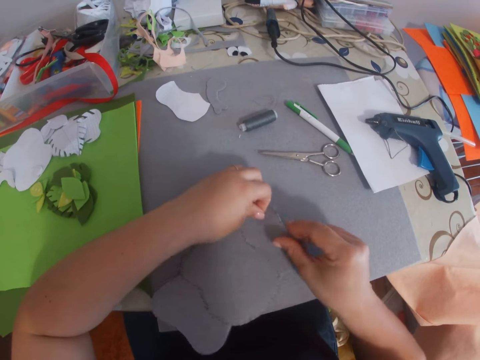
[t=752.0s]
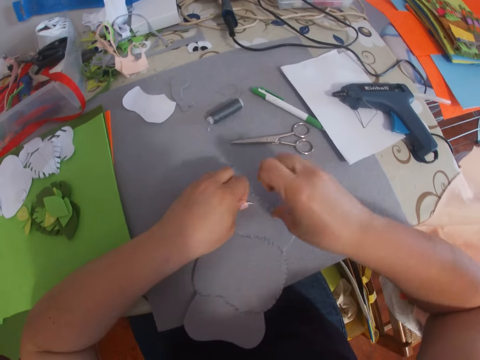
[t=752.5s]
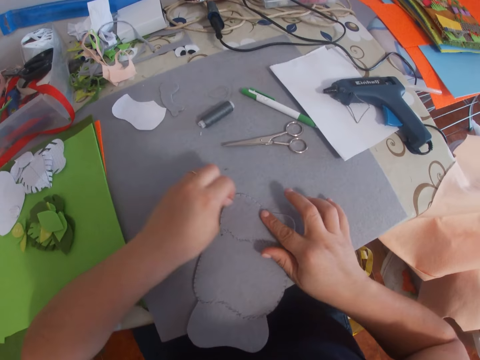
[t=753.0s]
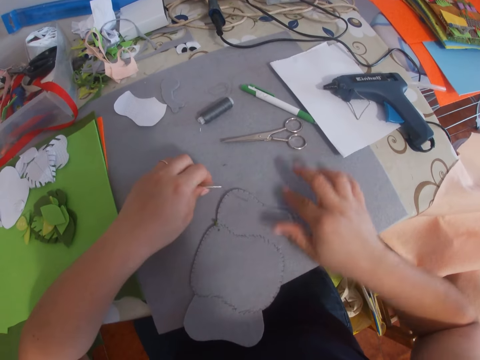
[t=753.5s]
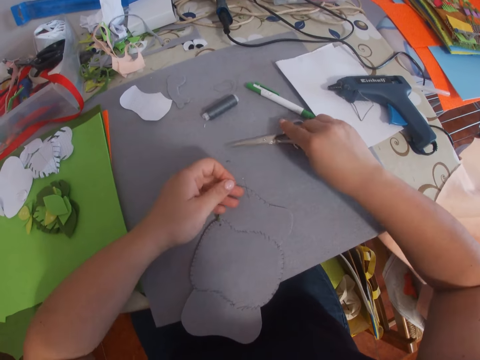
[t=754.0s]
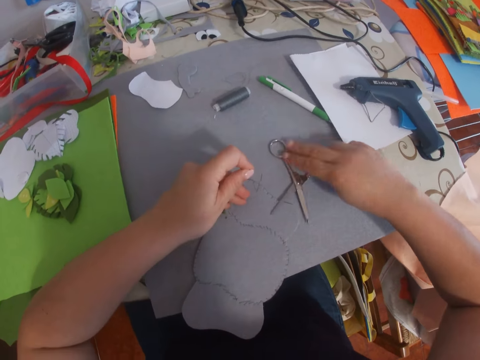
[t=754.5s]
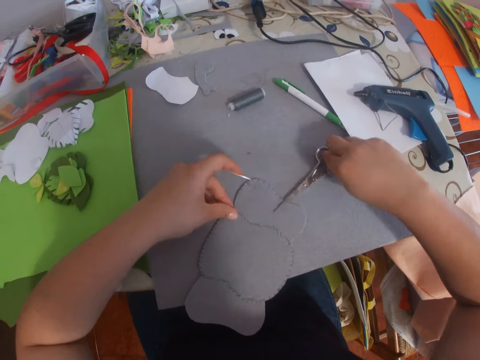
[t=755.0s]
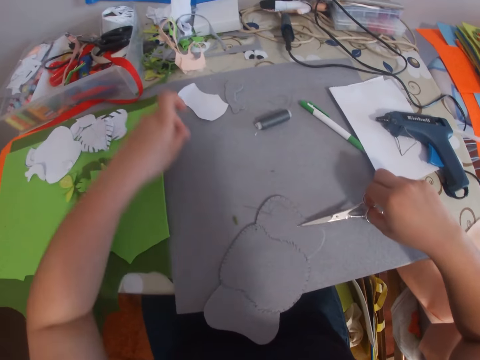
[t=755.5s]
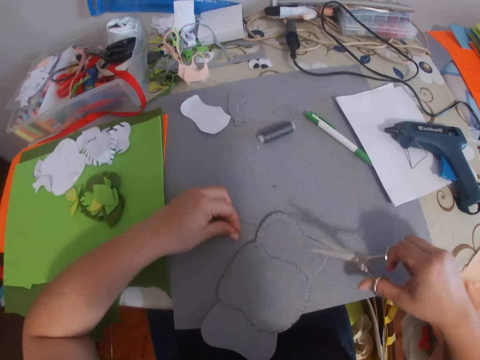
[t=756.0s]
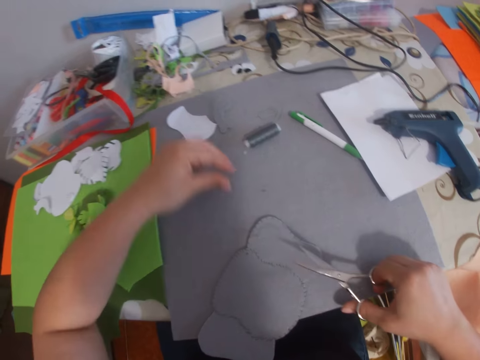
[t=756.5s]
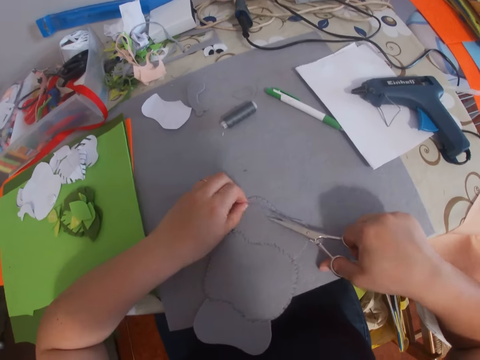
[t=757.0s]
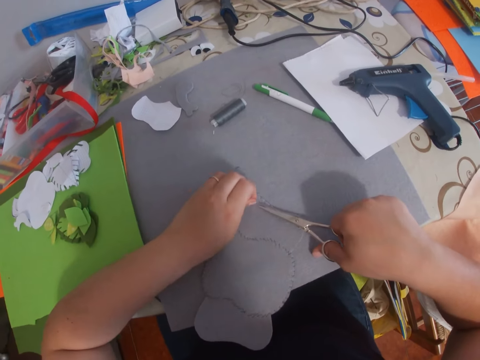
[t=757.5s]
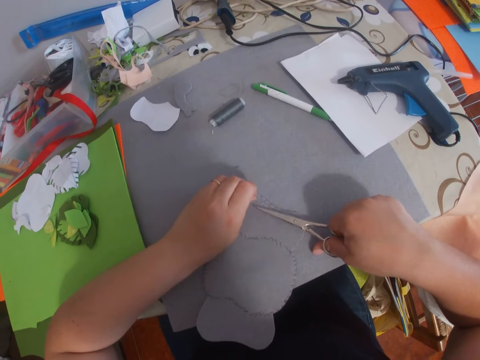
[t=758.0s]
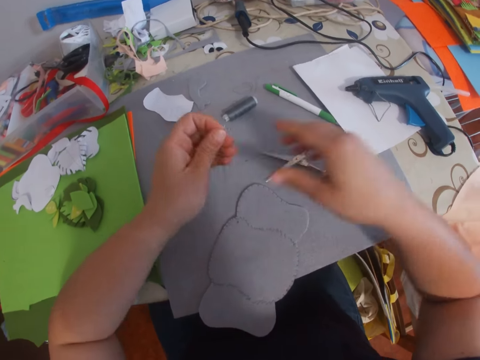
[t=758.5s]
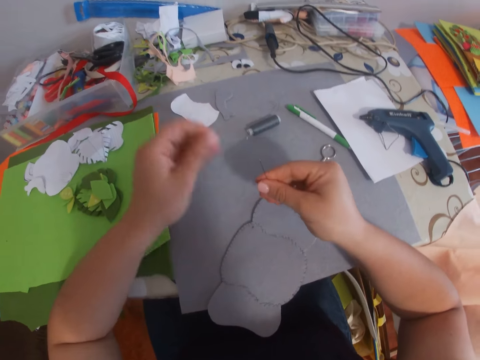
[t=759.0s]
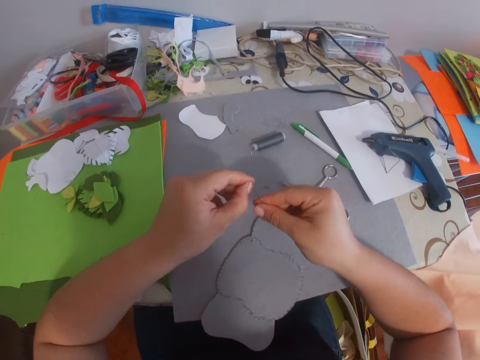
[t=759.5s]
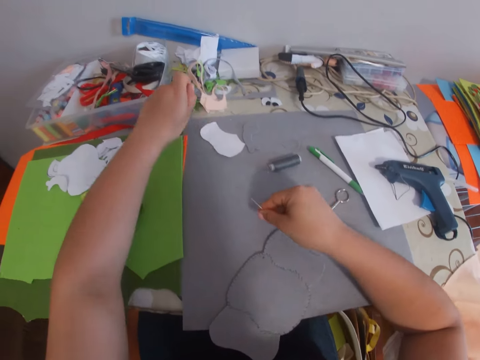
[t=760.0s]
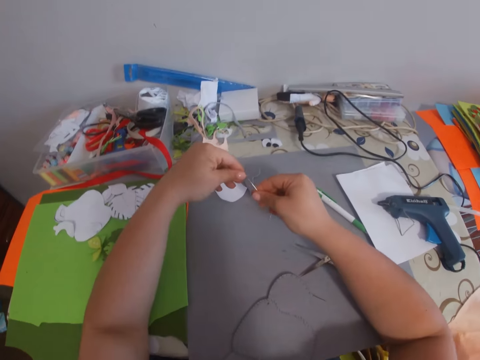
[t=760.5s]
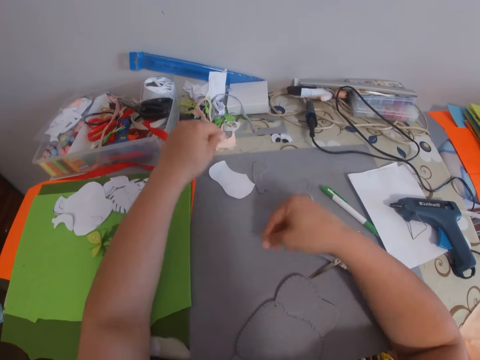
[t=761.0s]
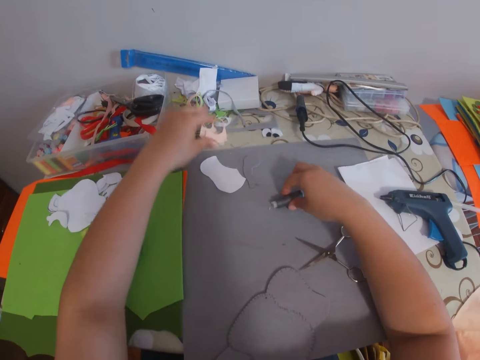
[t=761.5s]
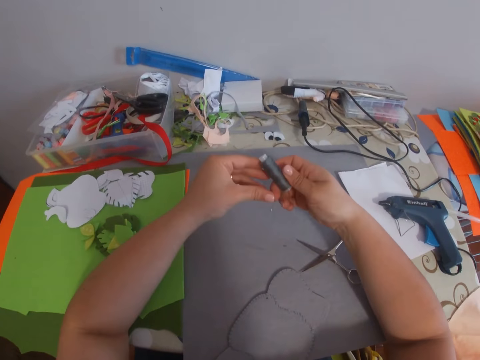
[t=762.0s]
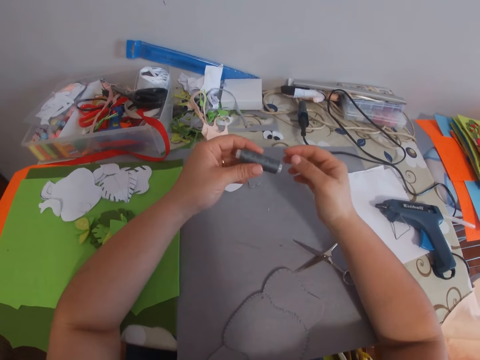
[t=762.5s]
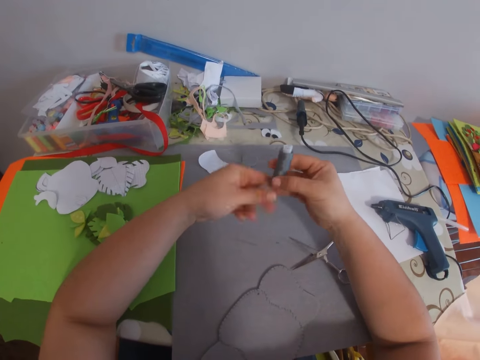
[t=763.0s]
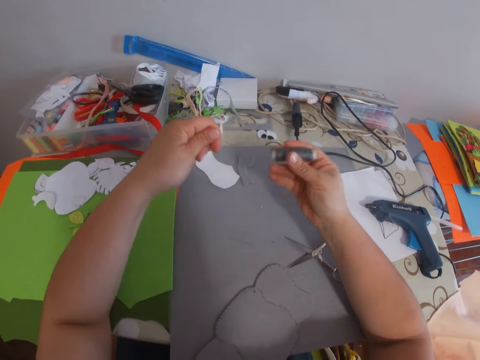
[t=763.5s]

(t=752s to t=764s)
The camera wearer picks up the scissors from the table. They cut the thread with the scissors. They drop the scissors on the table. They remove the thread from the needle. They drop the needle on the table. They pick up the thread from the table. They unroll the thread.

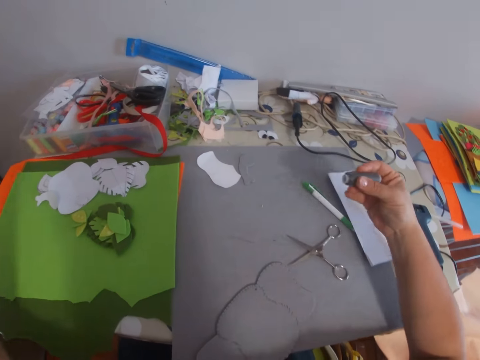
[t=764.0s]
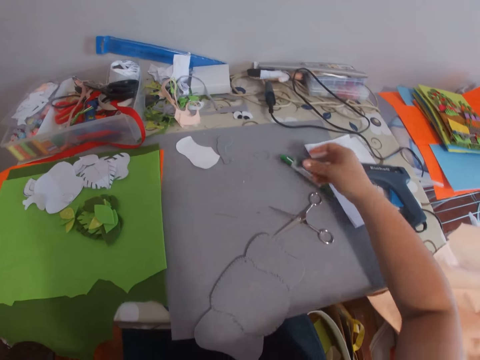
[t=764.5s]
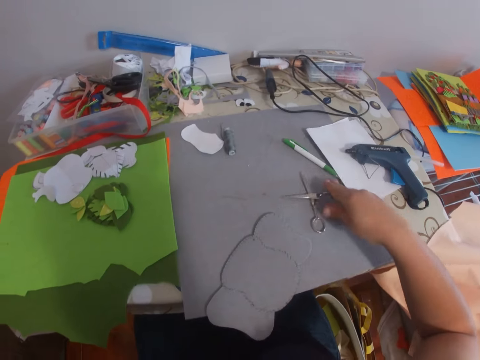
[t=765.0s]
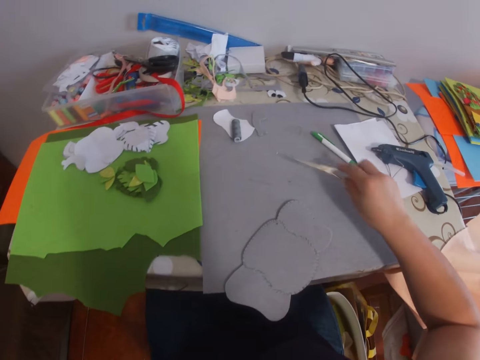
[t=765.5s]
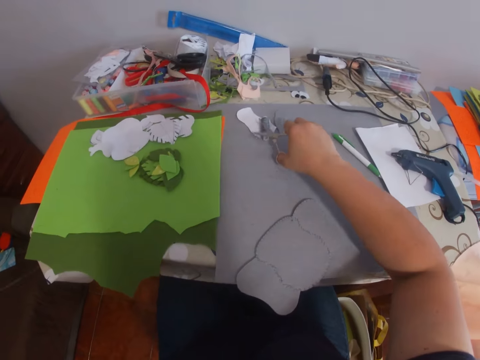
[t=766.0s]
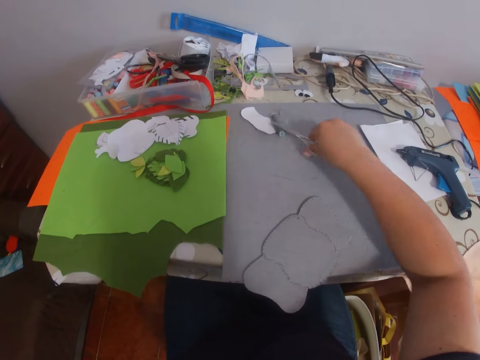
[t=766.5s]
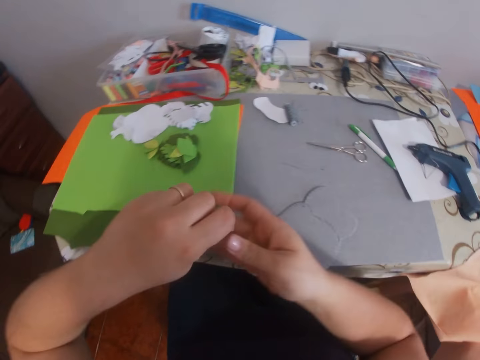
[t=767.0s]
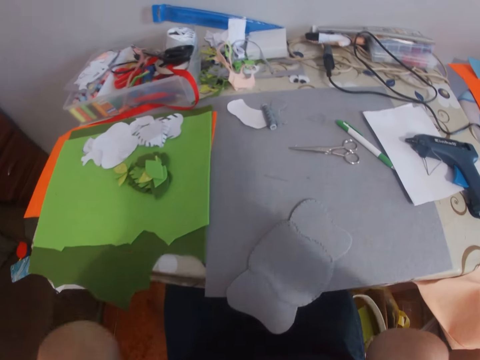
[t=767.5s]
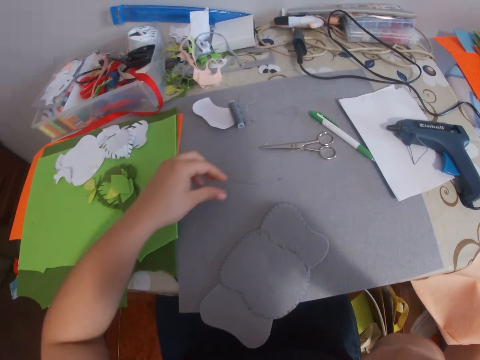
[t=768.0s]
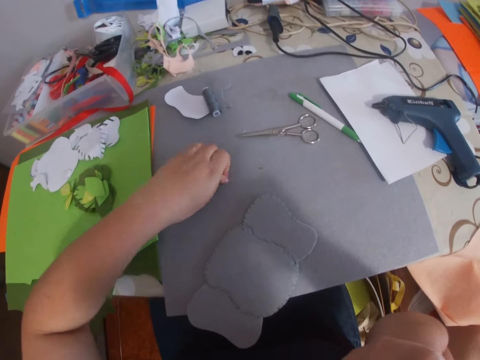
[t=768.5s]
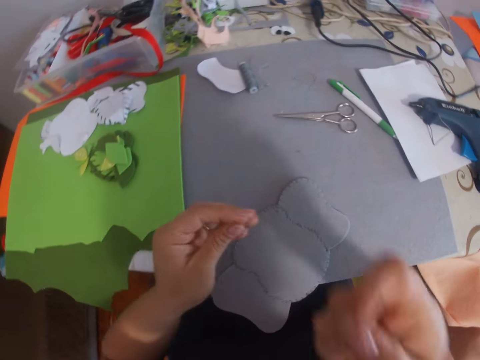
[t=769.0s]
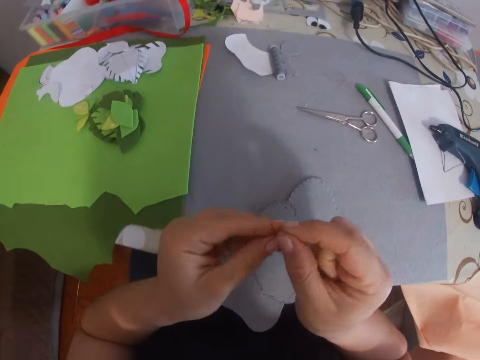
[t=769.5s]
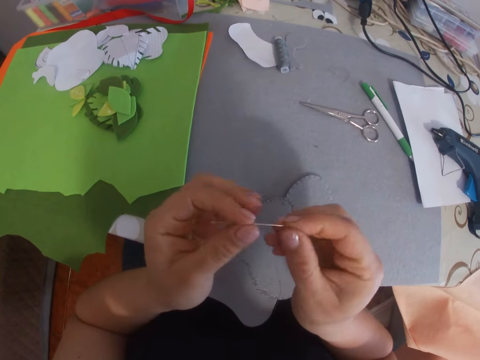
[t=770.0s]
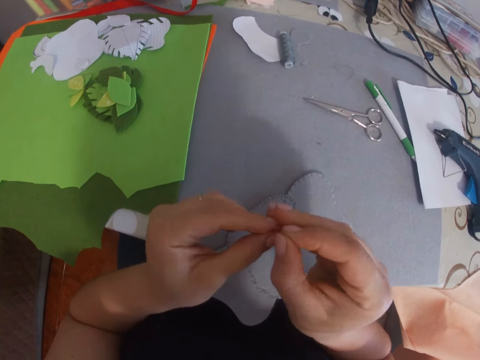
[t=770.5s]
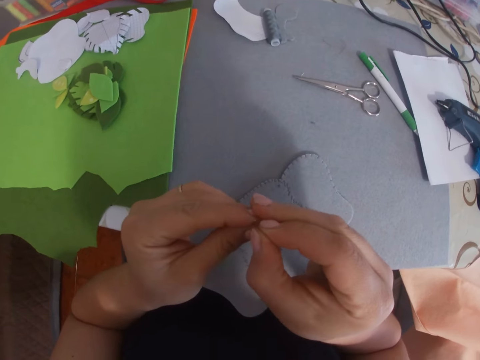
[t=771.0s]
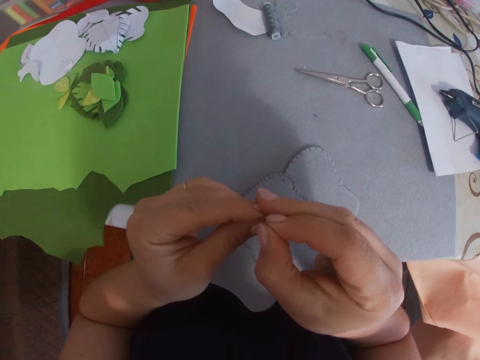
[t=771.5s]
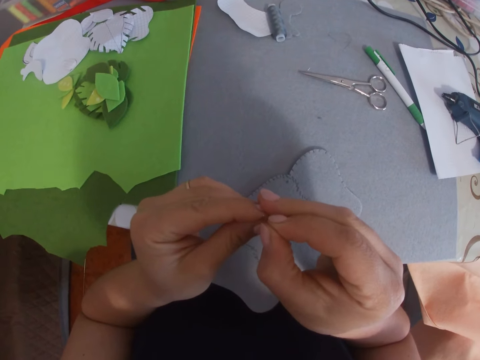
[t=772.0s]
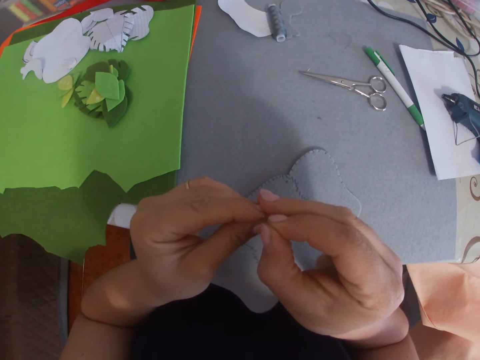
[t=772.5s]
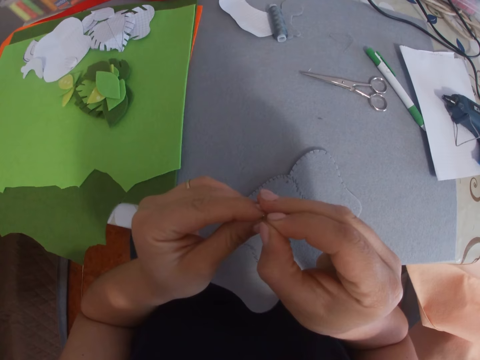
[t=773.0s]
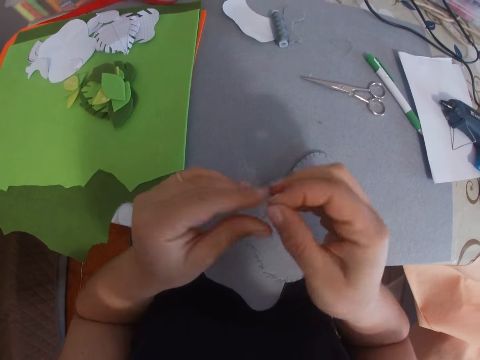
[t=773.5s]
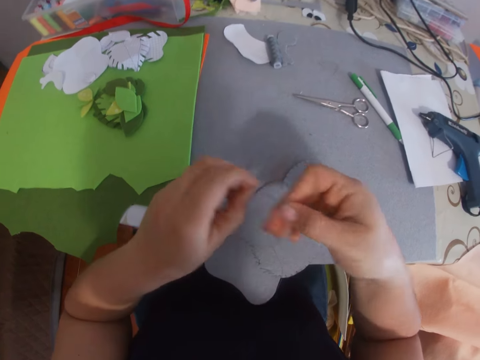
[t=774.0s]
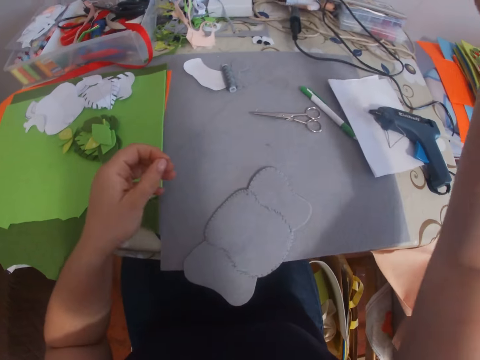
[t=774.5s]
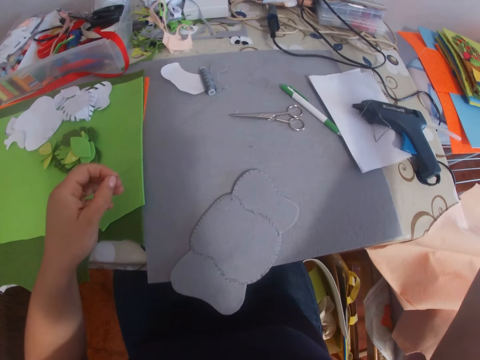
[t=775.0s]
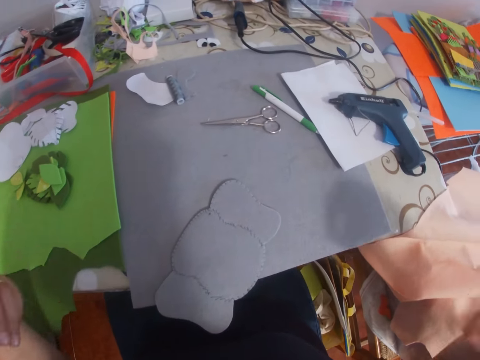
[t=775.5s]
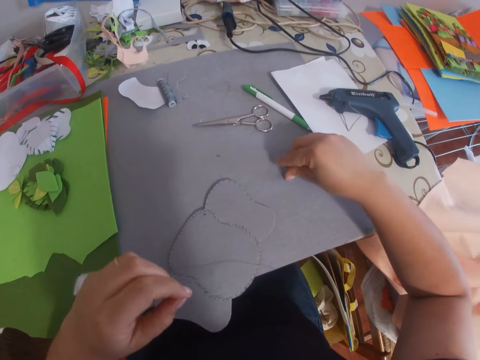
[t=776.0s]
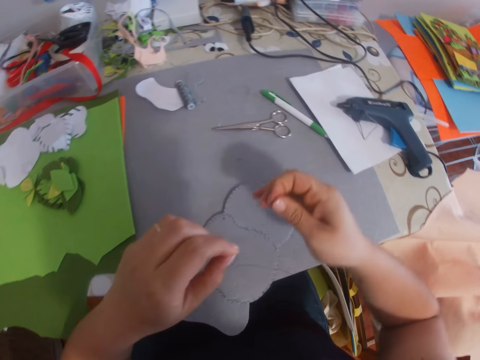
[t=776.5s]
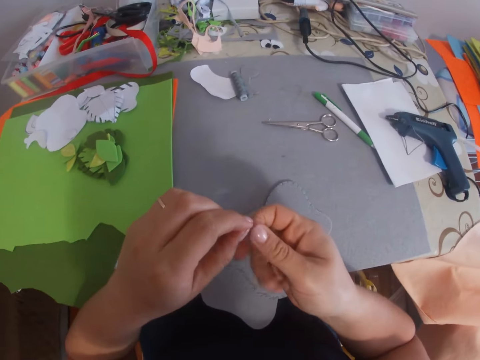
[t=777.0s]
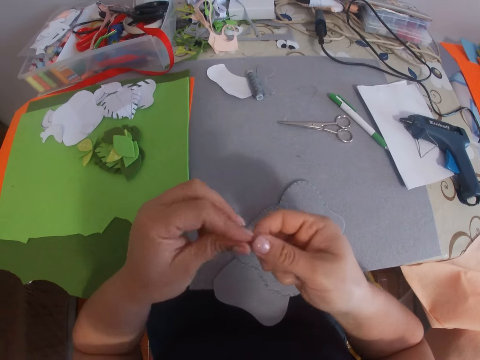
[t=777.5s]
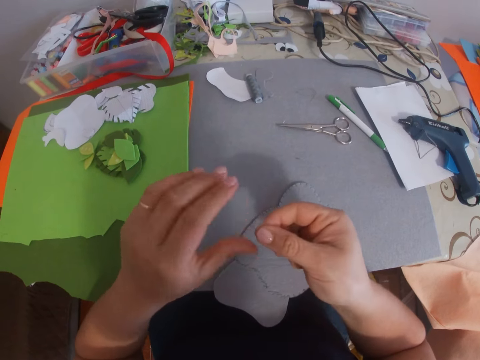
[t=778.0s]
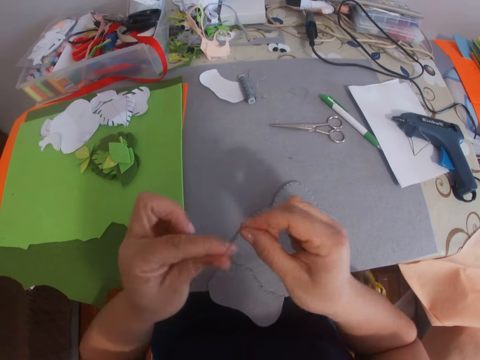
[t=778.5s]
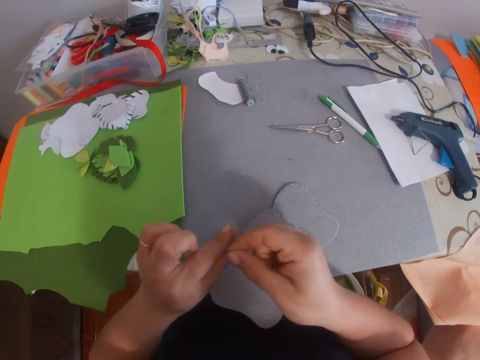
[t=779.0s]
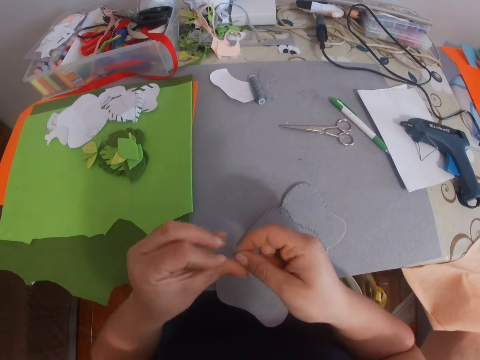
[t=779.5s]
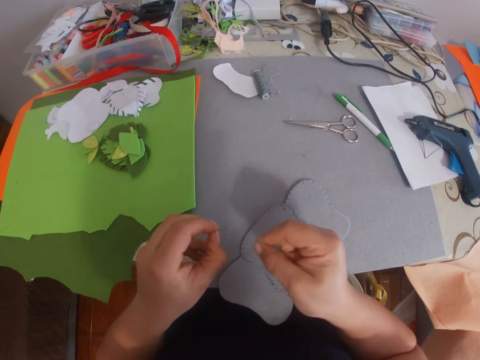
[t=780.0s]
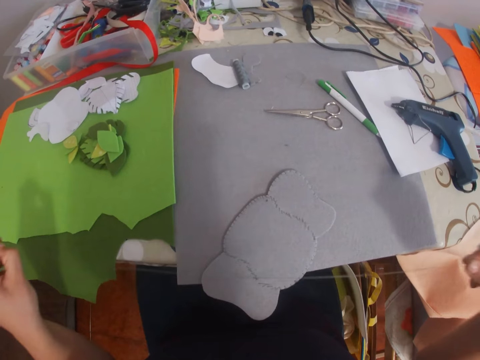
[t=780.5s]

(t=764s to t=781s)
The camera wearer drops the thread on the table. They pick up the scissors from the table. They cut the thread. They drop the scissors on the table. They pick up the needle from the table. They put the thread through the needle. They tie the thread at the end.
